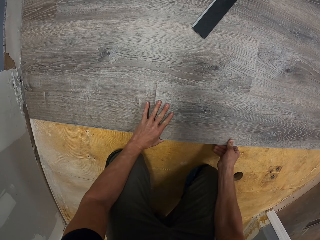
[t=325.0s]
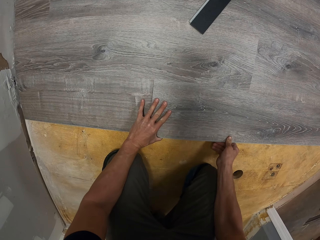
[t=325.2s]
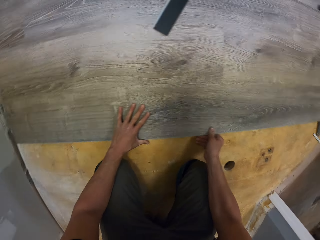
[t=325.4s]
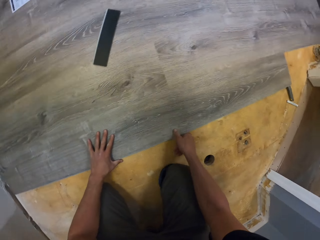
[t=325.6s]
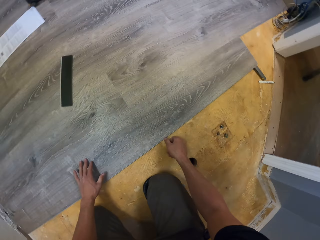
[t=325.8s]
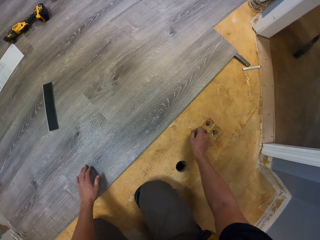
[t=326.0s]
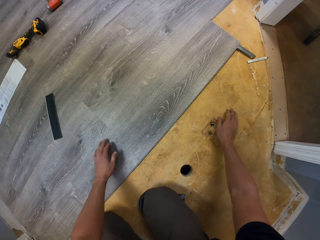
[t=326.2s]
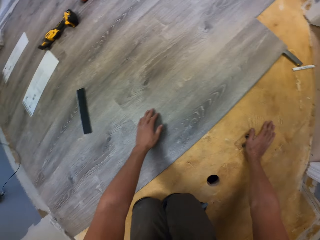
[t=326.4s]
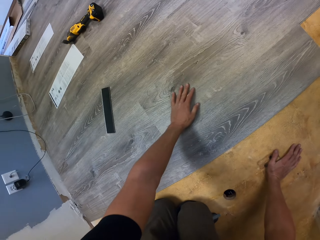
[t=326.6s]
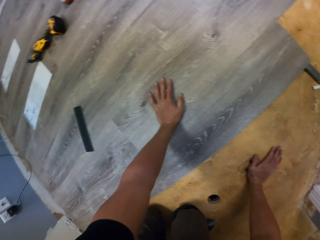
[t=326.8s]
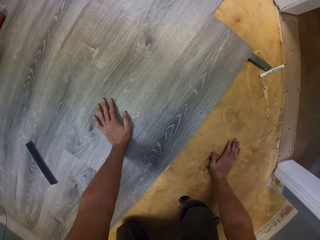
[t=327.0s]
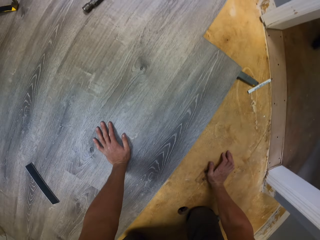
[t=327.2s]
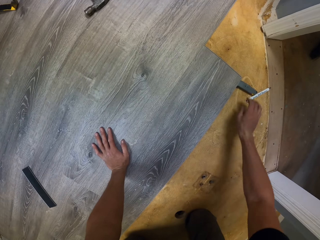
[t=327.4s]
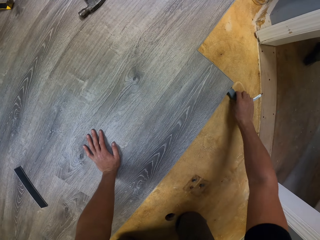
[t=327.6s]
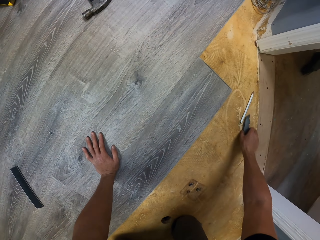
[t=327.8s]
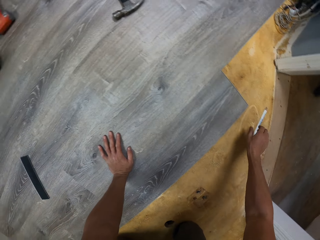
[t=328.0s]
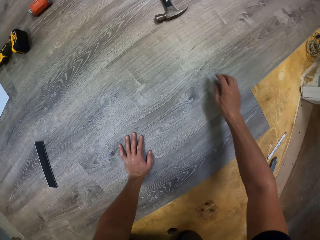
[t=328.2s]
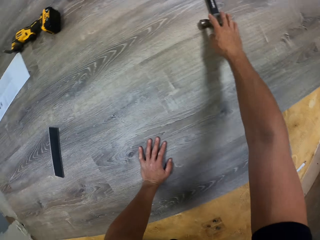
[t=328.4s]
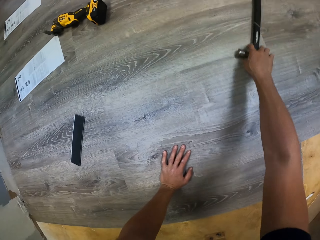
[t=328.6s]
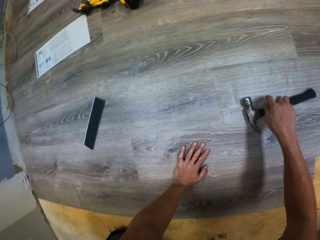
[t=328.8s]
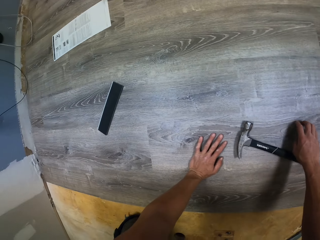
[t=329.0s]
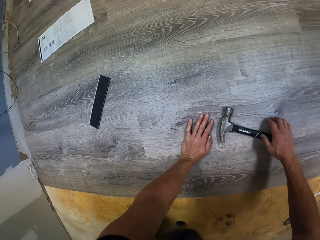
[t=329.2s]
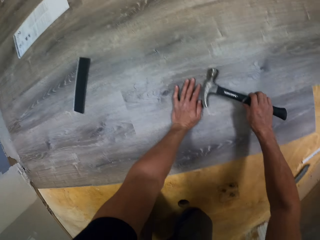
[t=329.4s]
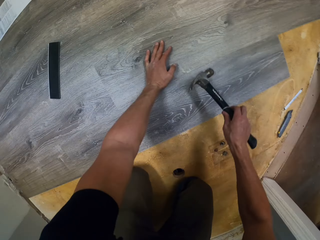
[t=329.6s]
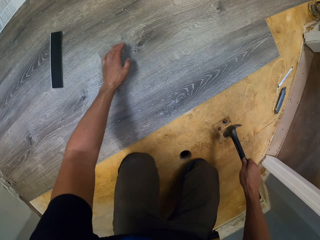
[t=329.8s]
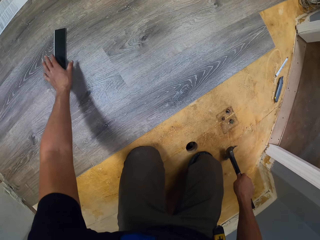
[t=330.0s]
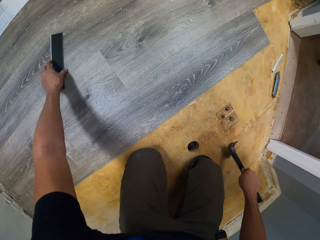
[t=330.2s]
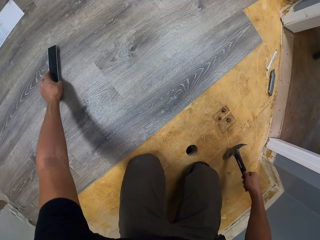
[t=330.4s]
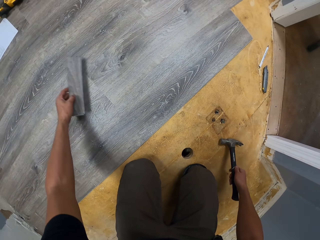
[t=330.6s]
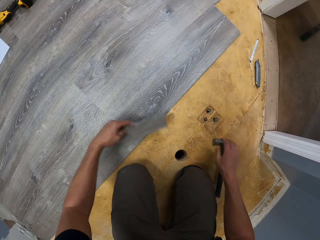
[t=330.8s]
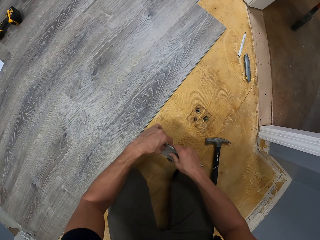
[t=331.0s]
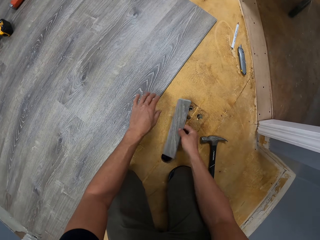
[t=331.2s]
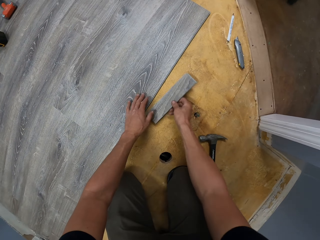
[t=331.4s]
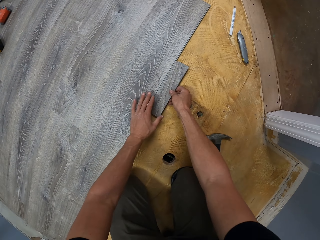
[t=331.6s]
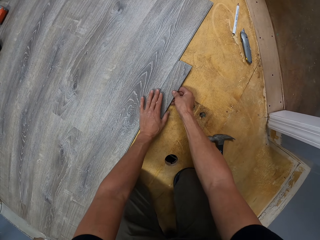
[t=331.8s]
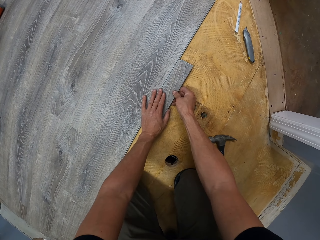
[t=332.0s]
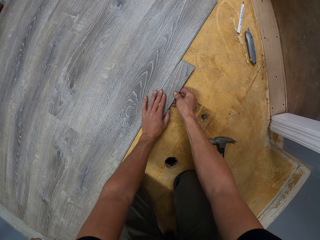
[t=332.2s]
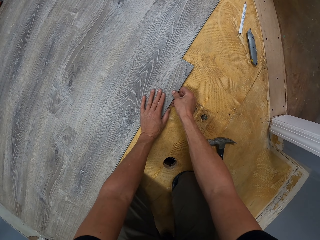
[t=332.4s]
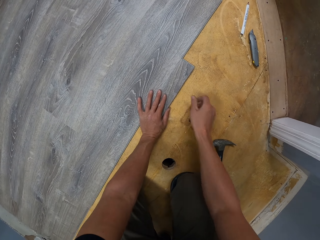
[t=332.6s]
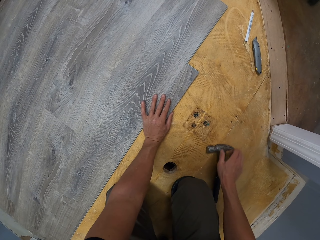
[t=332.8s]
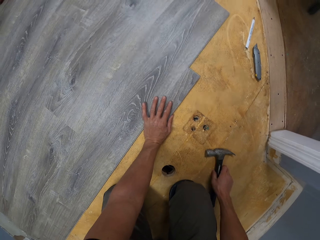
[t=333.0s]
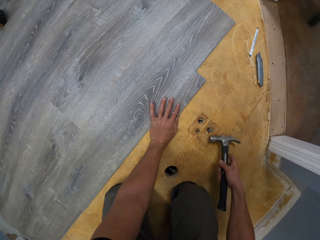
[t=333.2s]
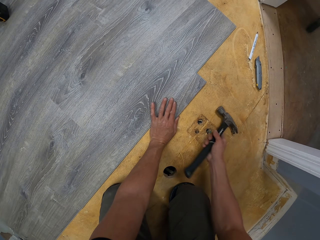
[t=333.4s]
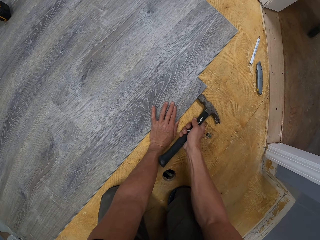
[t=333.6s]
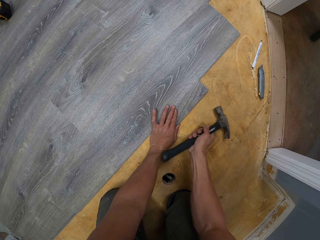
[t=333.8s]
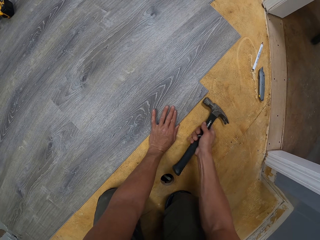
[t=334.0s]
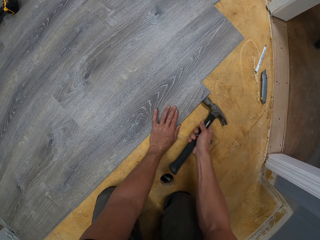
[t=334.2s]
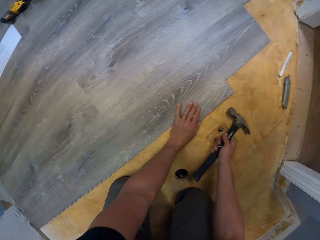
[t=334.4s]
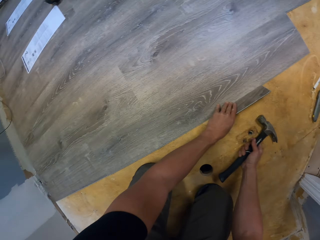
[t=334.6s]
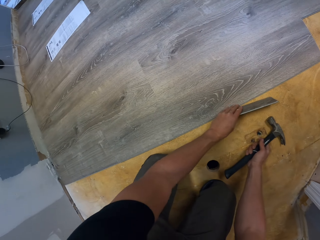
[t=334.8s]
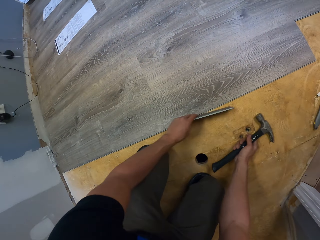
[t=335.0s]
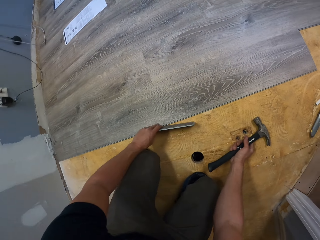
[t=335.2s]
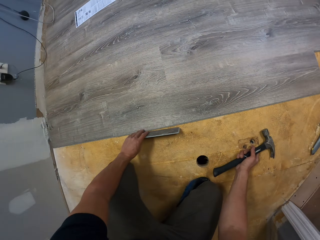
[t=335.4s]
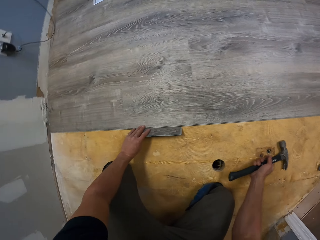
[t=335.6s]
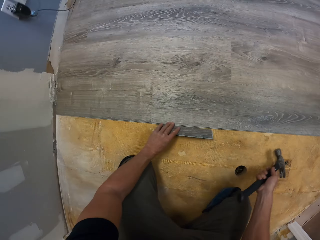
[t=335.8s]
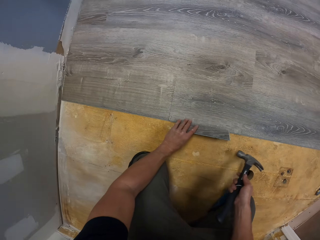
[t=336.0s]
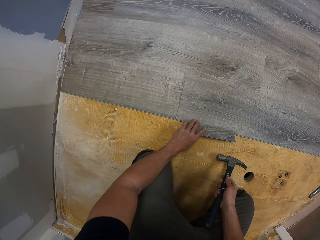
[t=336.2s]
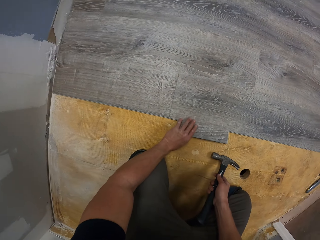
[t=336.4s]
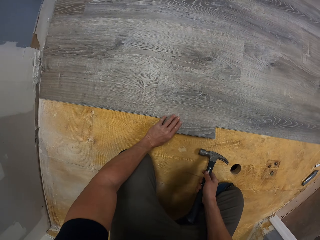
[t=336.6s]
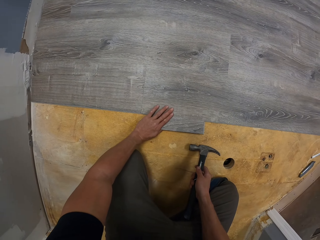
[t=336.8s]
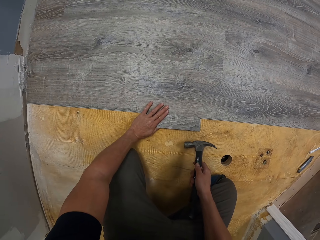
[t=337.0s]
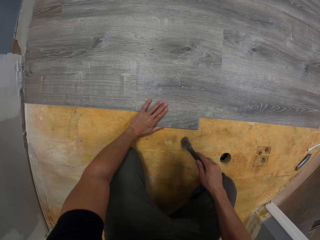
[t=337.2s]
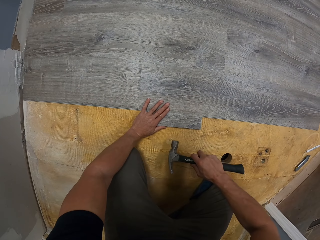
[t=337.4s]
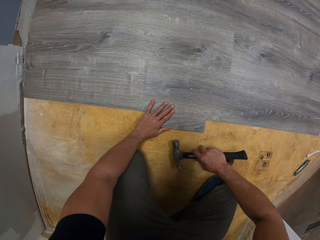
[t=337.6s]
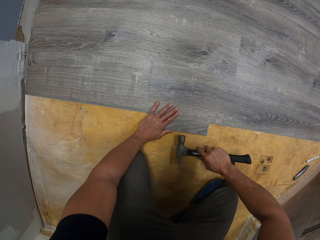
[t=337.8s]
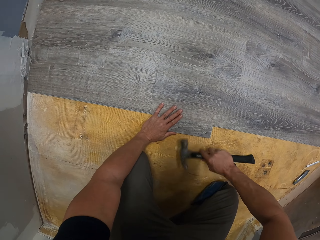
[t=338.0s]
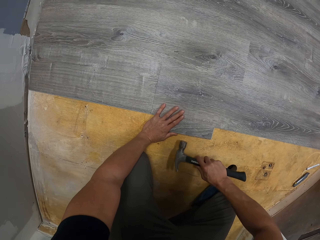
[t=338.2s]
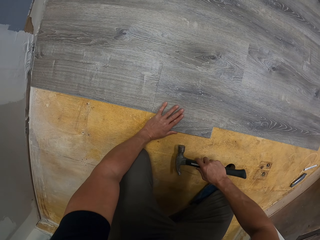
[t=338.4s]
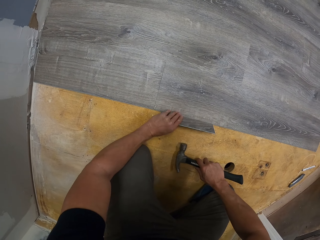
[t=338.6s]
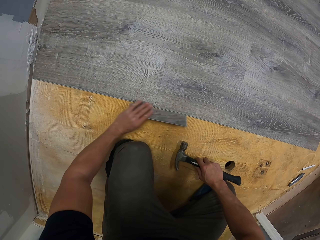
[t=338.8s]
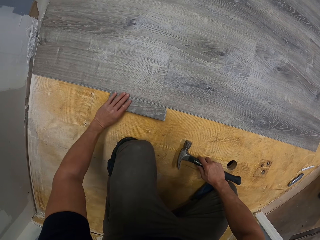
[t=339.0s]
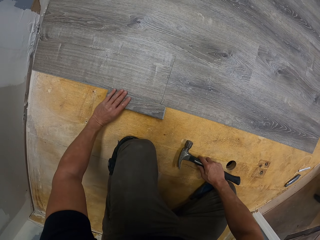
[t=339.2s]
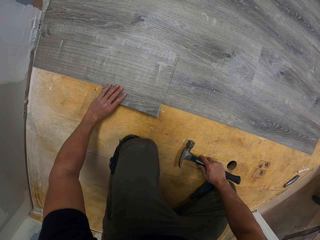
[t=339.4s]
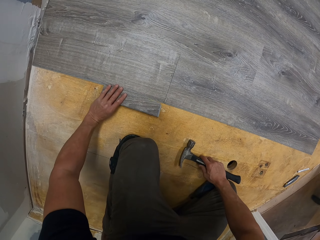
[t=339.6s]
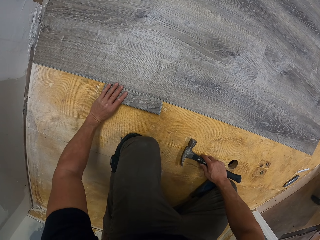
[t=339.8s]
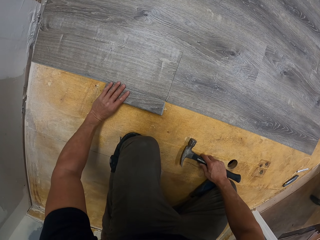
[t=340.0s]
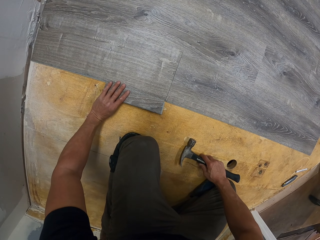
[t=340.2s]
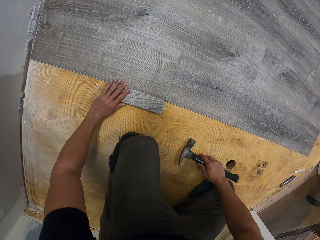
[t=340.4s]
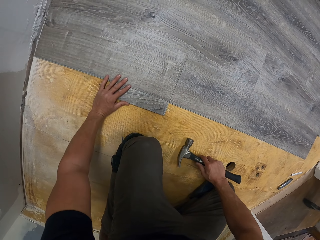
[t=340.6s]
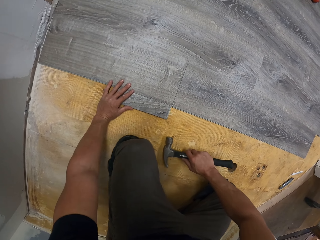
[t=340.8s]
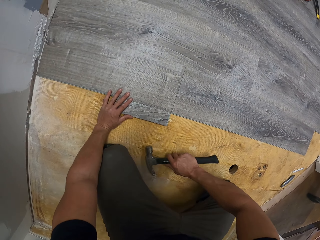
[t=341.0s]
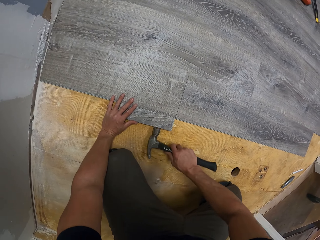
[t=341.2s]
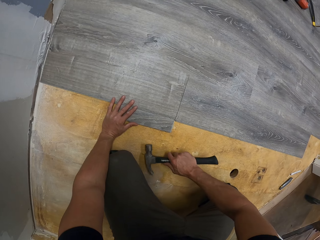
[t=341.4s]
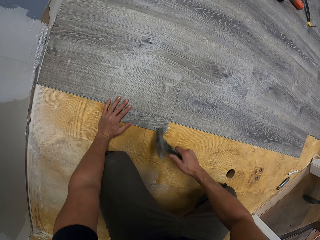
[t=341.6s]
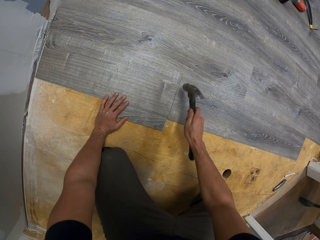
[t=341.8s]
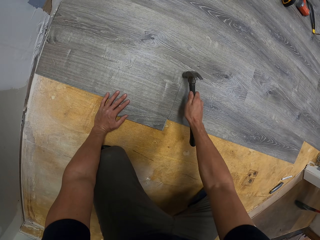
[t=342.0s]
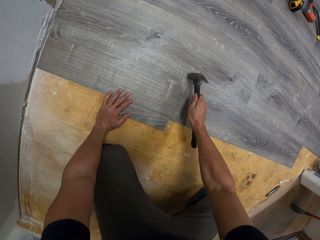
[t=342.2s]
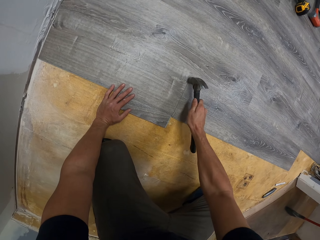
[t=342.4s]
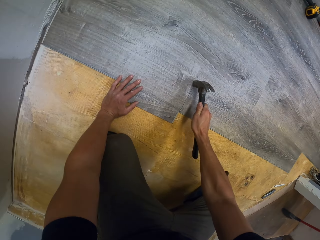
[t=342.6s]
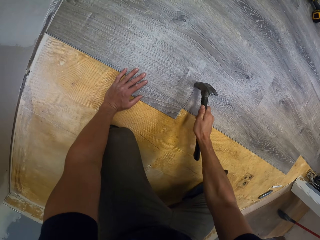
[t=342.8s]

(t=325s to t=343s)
The camera wearer looks around. They move something. They remove a cutter with the right hand. They pull the hammer with the right hand and pick the hammer with the right hand. They pick the vinyl flooring or wood tile with the left hand. They drop the hammer. They pass the vinyl flooring to the right hand and put the vinyl flooring on the floor. They pick the hammer with the right hand and hit the vinyl flooring with the hammer. They pick the wood tile. They move the vinyl flooring with the left hand. They hit the vinyl flooring with the hammer. They move the vinyl flooring with the left hand. They hit the small wood tile with the hammer. They hit the vinyl flooring with the hammer.

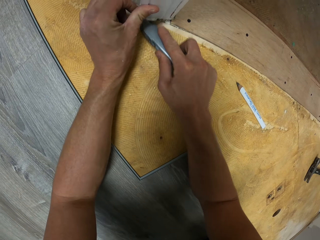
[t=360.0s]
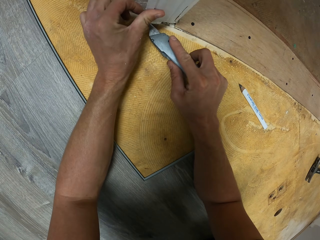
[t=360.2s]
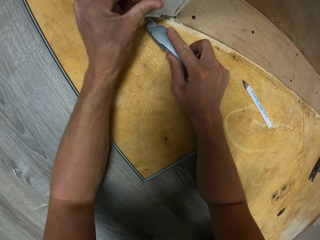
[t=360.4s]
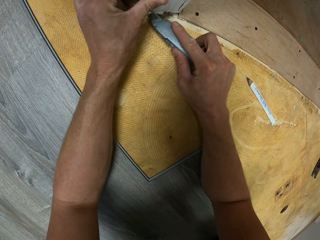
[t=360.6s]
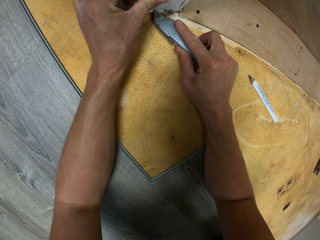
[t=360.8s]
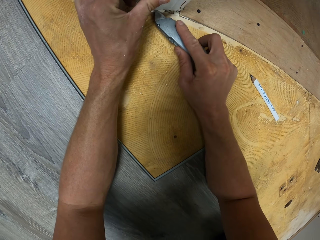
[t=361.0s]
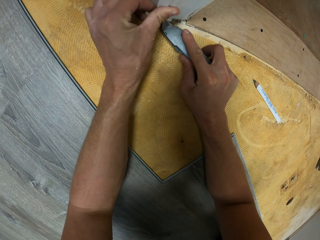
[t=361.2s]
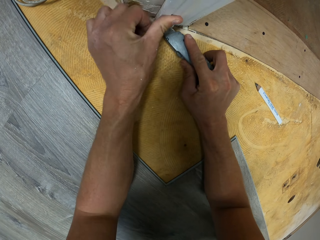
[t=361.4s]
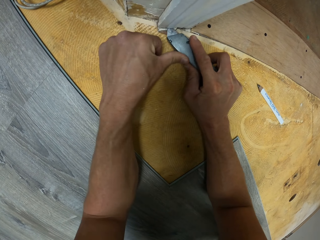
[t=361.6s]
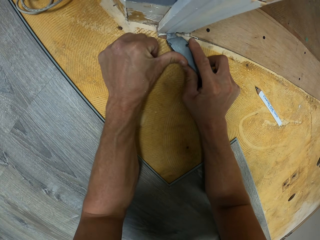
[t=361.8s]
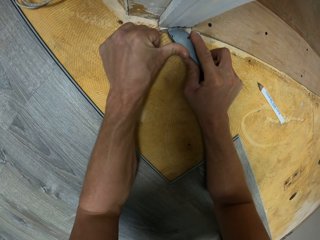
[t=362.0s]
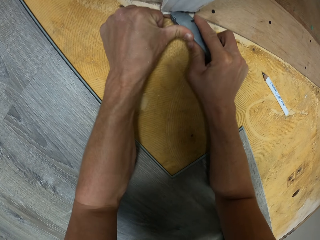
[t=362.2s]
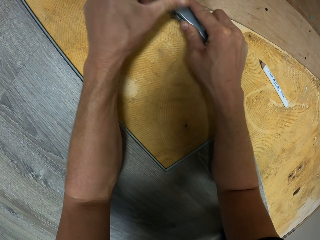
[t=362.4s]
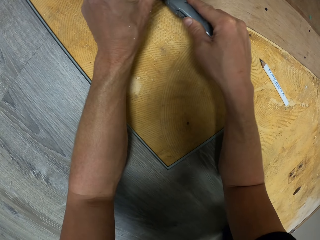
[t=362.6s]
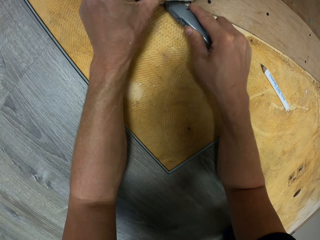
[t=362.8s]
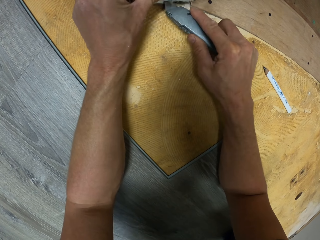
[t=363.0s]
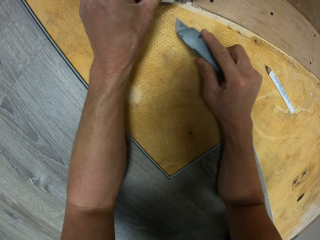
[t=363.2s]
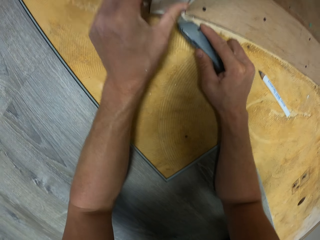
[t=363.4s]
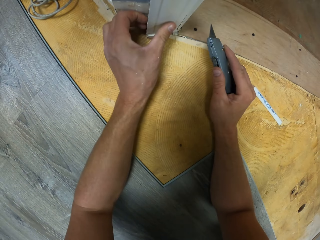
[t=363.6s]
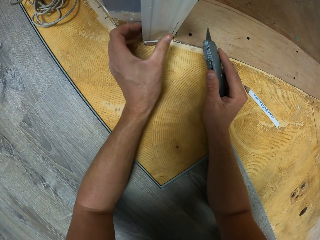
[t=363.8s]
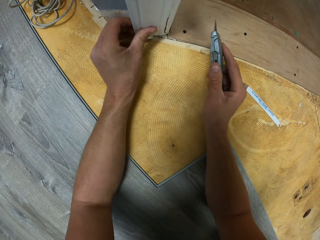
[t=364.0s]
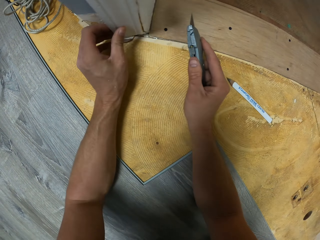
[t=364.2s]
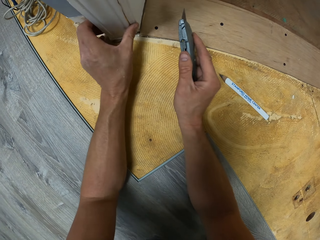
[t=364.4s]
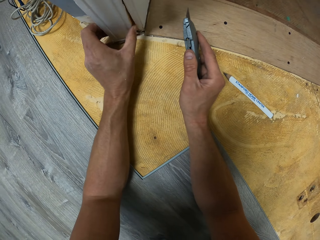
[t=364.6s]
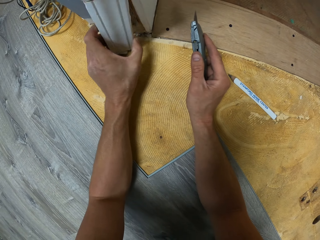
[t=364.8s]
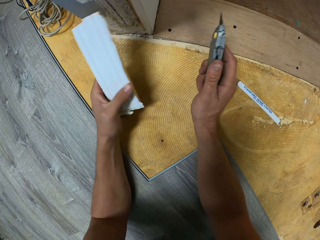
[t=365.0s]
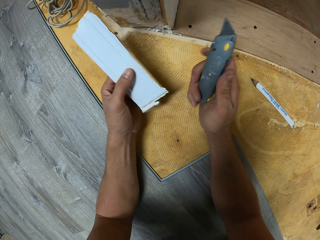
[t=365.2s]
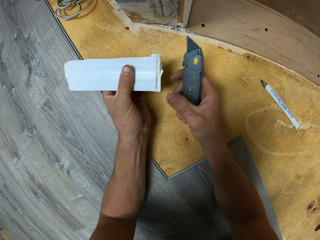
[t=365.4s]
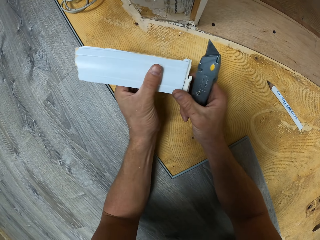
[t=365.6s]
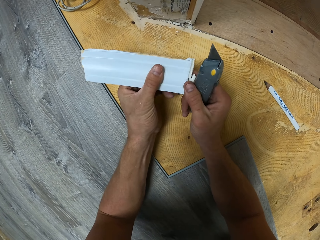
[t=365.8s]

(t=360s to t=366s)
The camera wearer holds something with the left hand. They cut something. They remove the vinyl flooring with the left hand. They pull part of something.
